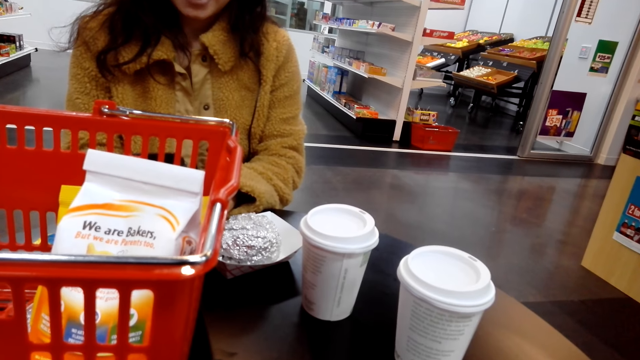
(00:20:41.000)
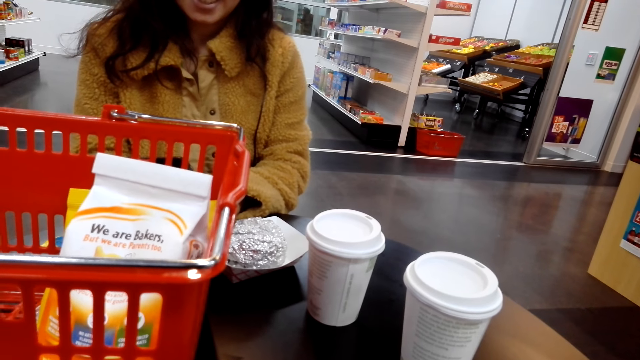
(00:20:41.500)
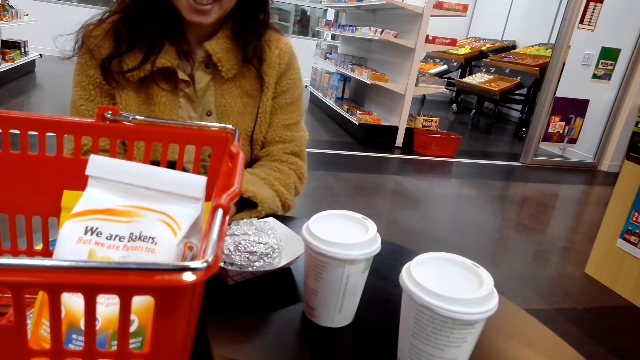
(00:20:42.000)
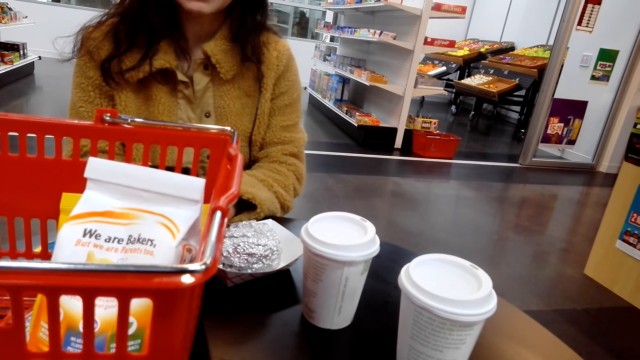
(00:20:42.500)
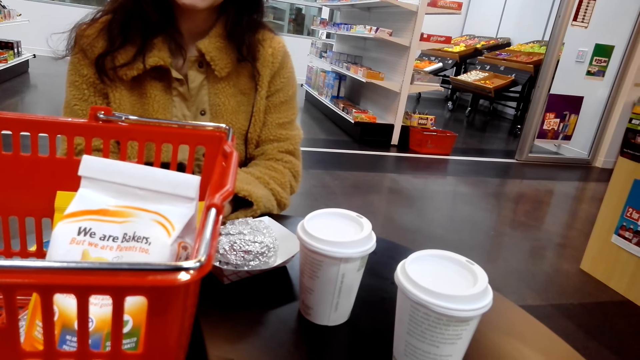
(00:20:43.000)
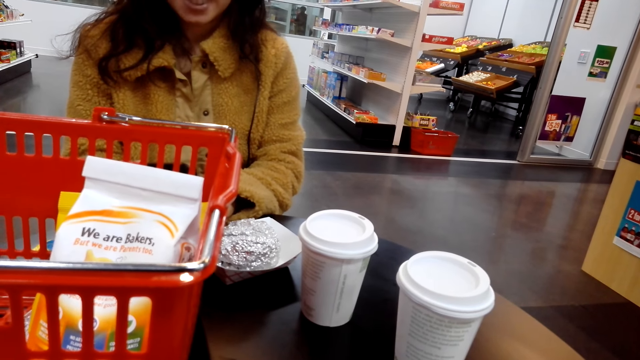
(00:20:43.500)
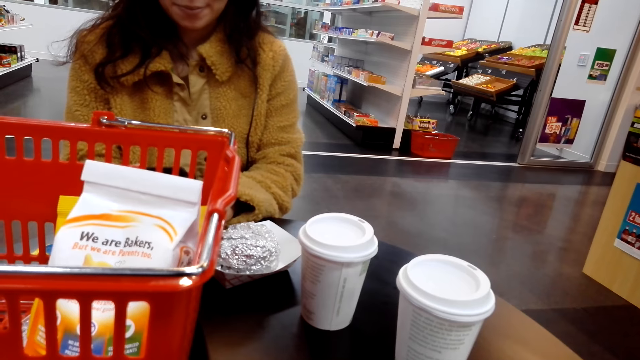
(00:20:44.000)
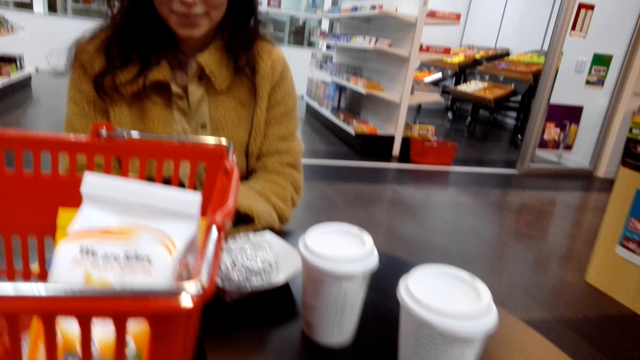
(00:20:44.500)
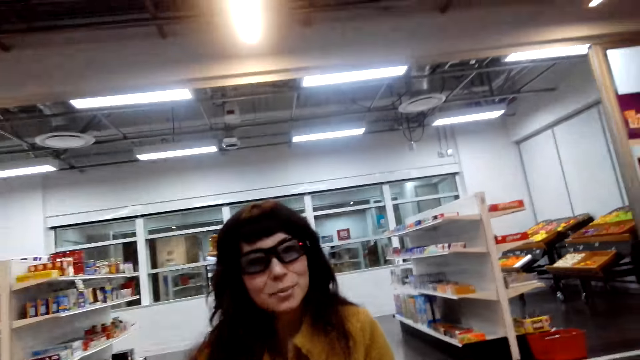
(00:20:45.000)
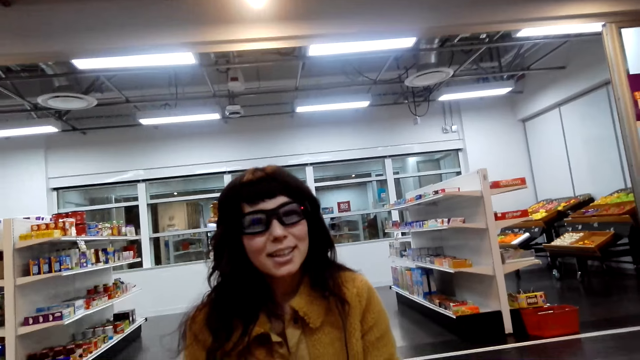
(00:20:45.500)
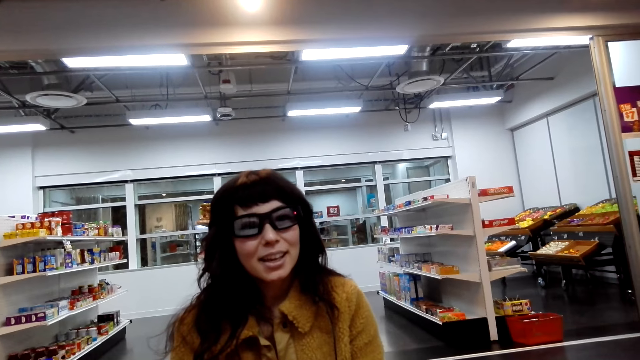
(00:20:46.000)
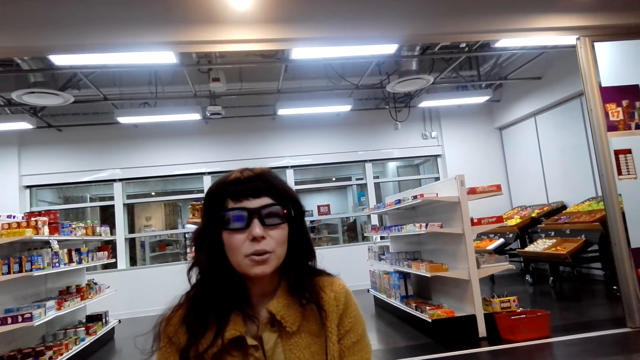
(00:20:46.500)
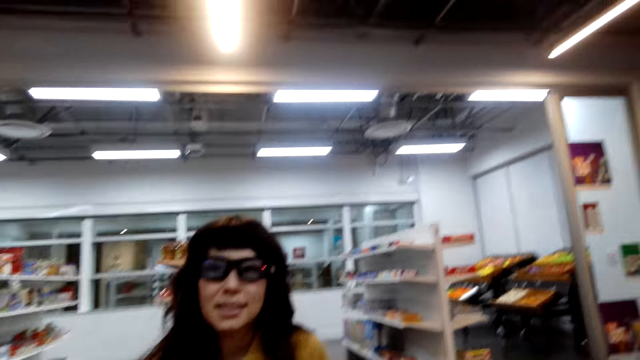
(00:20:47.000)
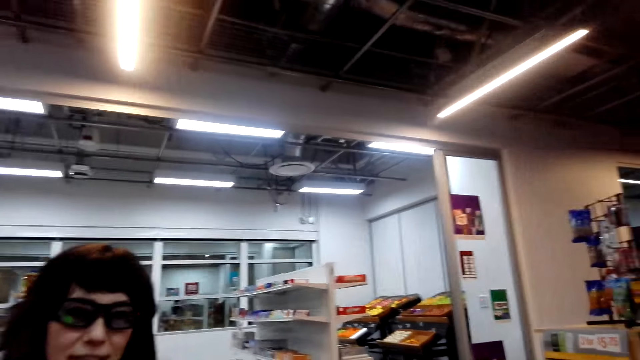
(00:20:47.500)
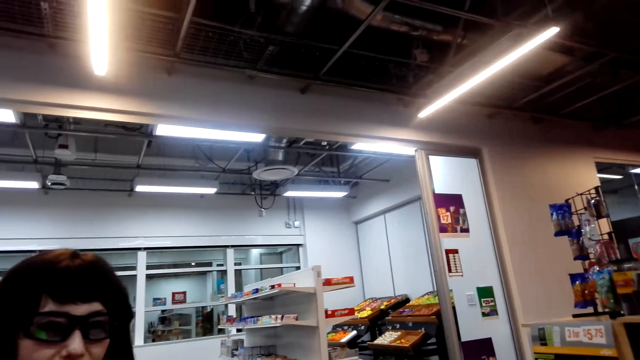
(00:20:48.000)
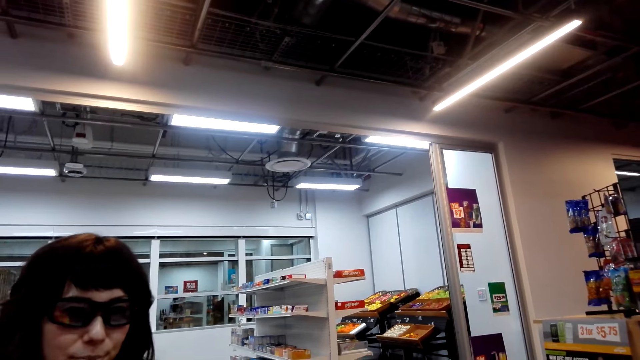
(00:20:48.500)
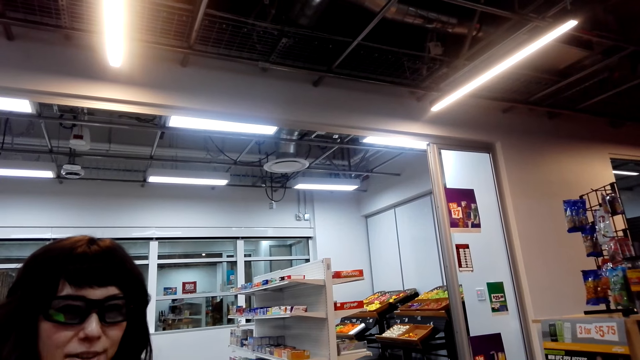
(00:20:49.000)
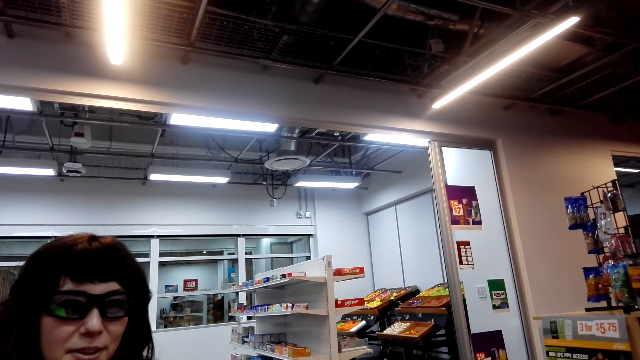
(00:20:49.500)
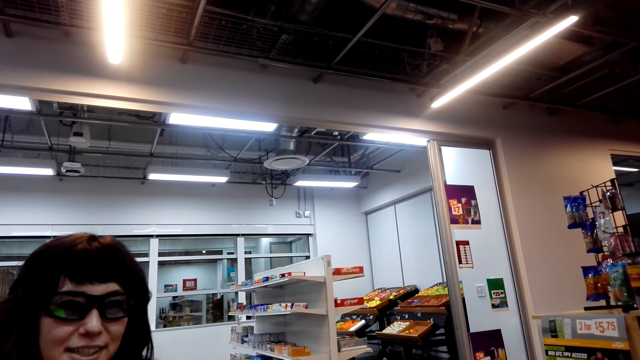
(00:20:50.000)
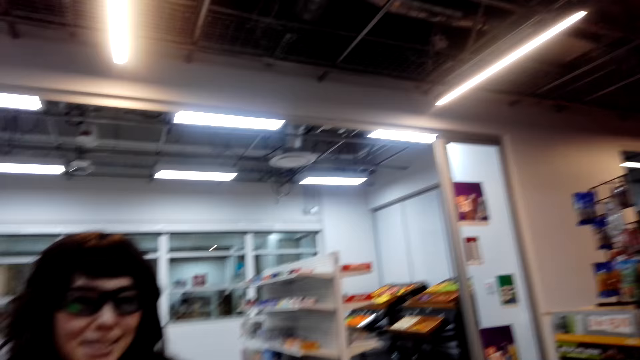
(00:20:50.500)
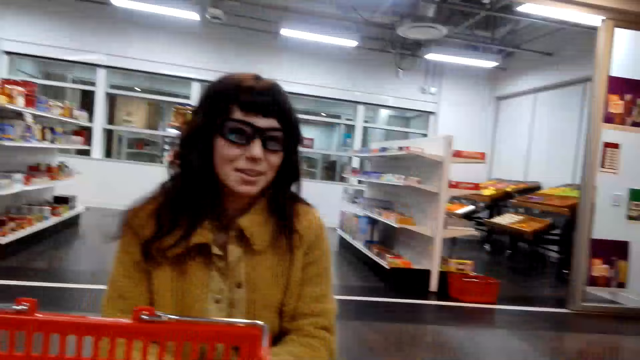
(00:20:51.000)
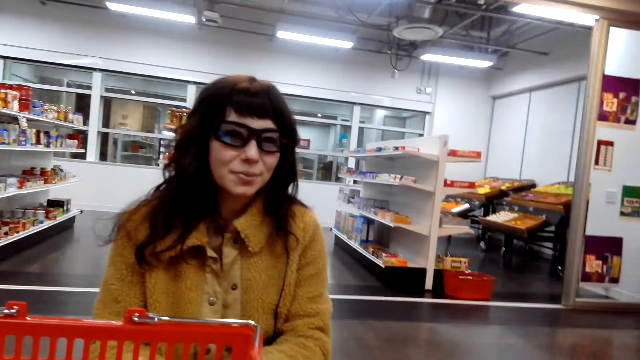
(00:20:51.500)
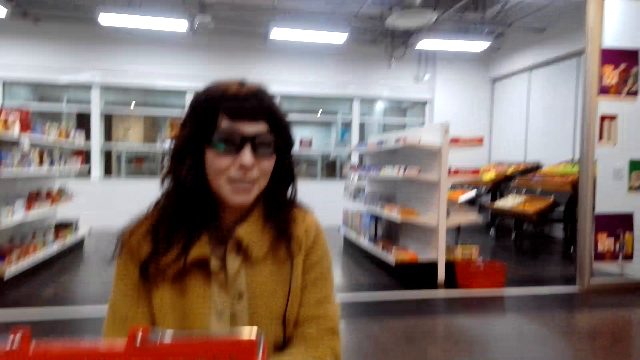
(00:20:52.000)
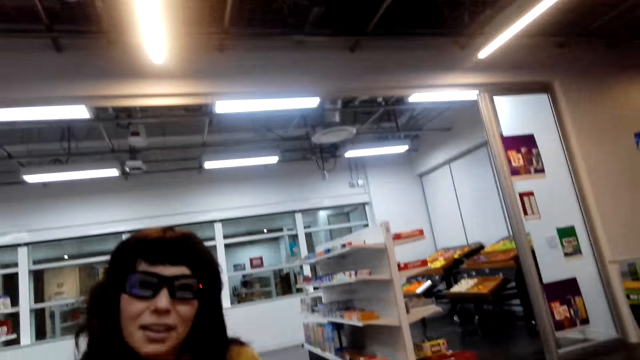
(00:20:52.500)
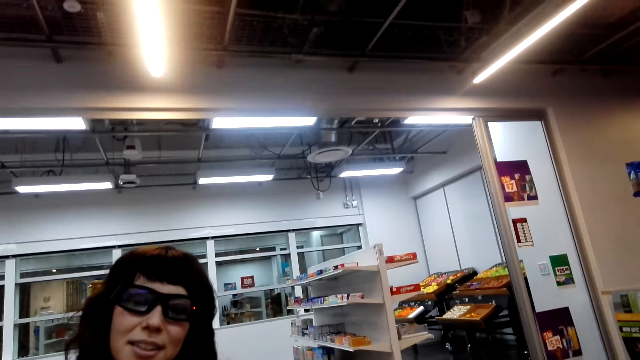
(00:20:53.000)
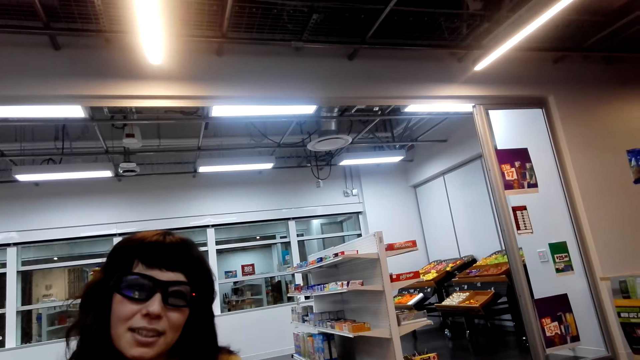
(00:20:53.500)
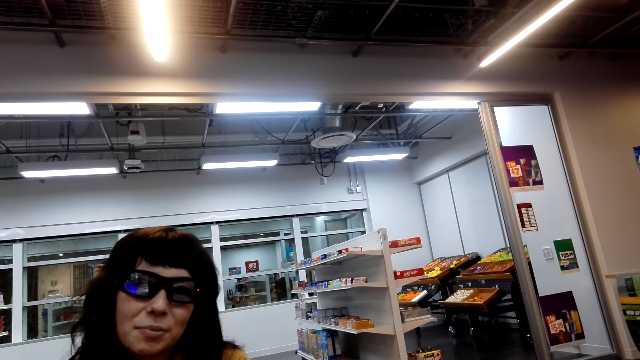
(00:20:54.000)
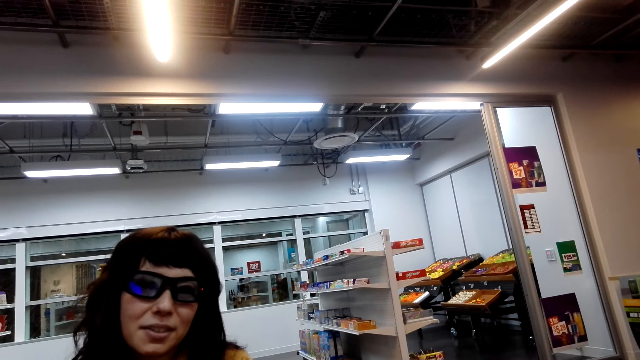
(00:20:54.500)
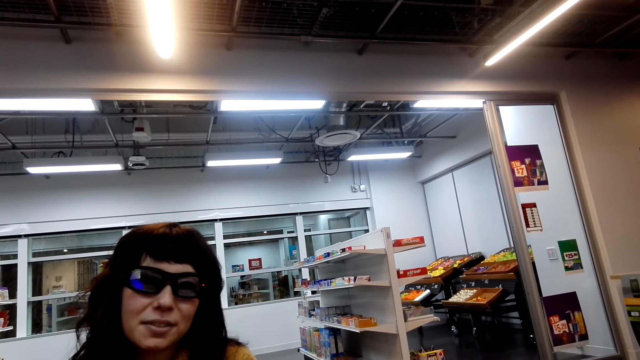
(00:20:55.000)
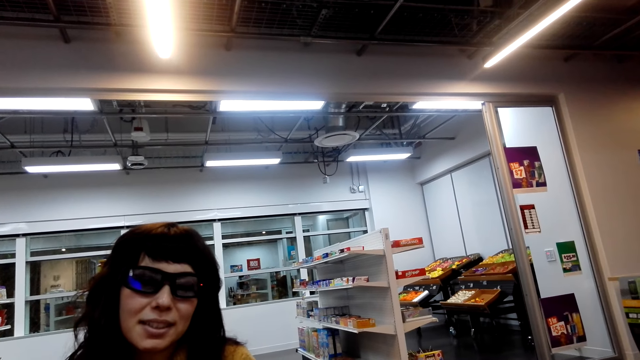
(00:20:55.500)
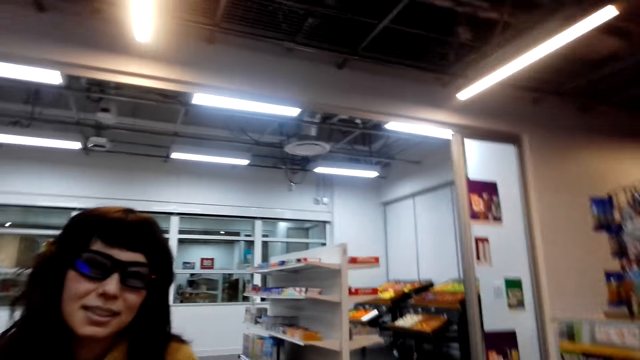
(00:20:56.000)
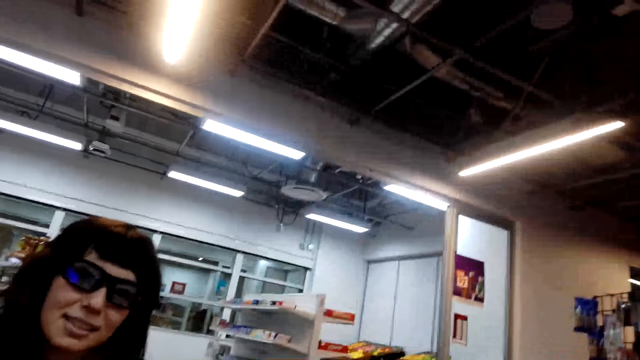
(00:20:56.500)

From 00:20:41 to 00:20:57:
The camera wearer talks to a lady. They look around. The lady talks to the camera wearer. The camera wearer talks to the lady.

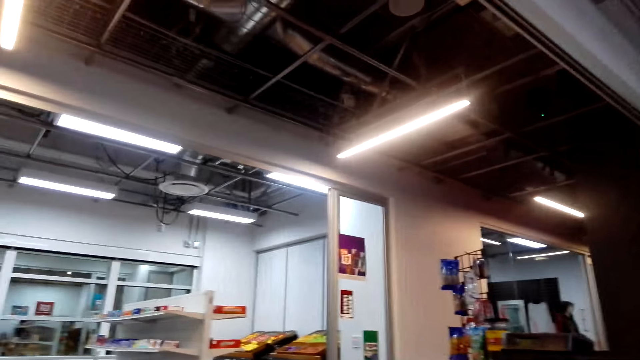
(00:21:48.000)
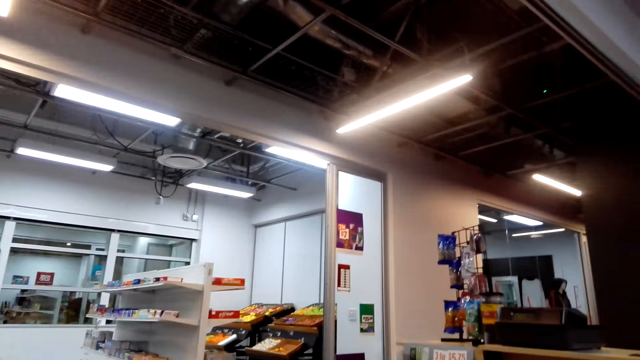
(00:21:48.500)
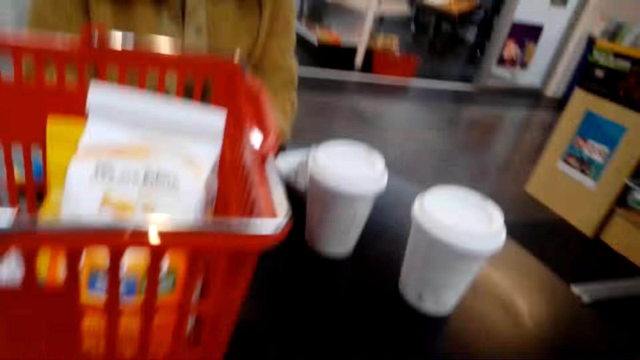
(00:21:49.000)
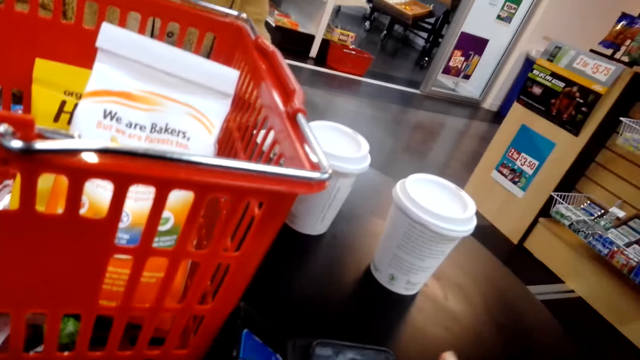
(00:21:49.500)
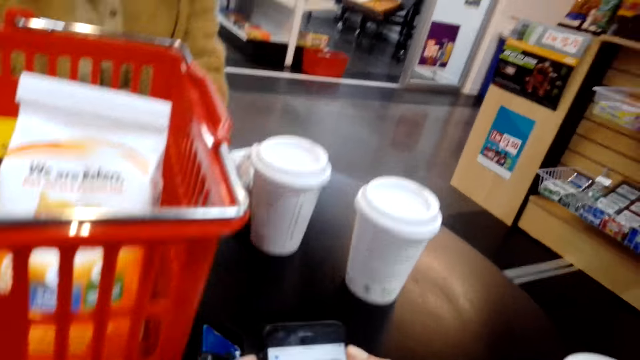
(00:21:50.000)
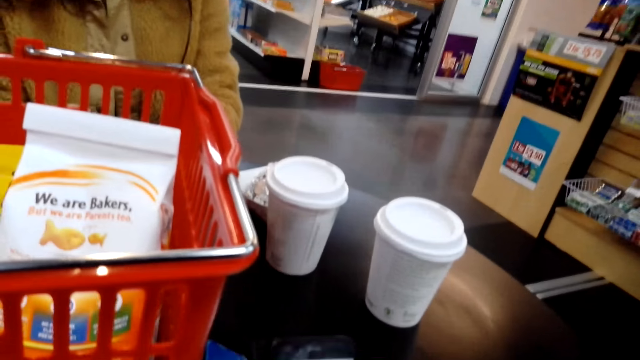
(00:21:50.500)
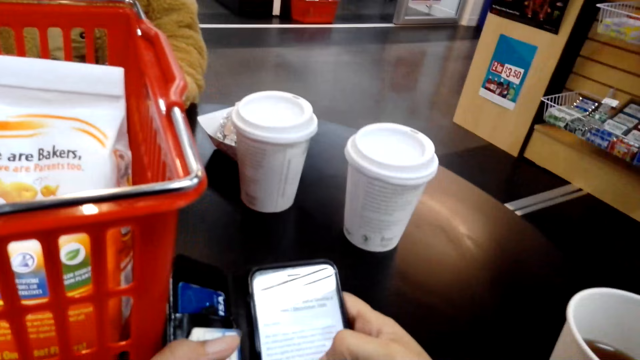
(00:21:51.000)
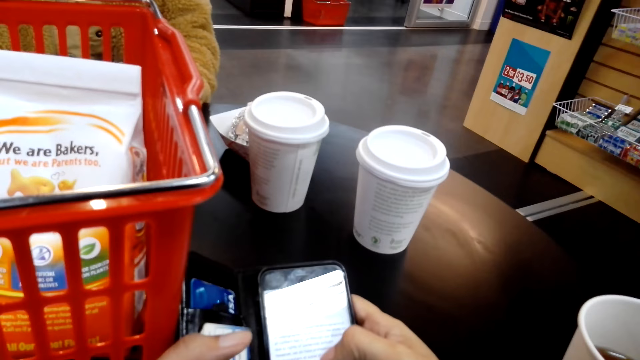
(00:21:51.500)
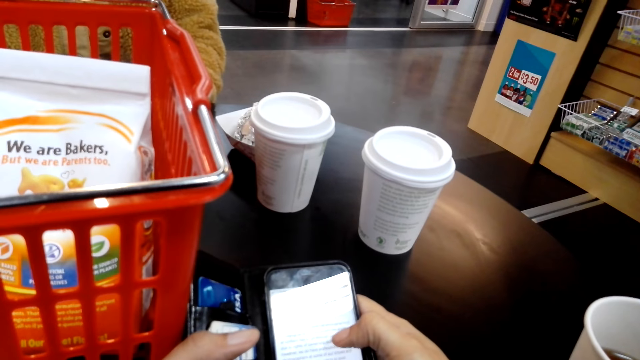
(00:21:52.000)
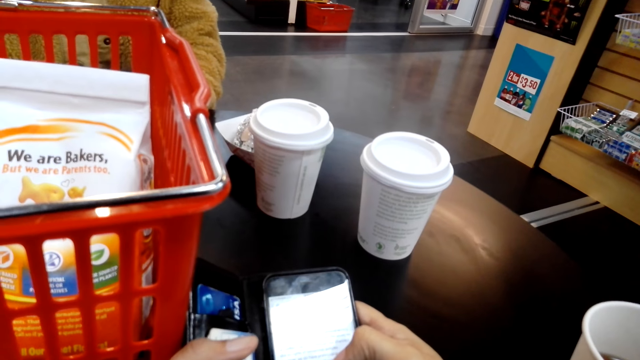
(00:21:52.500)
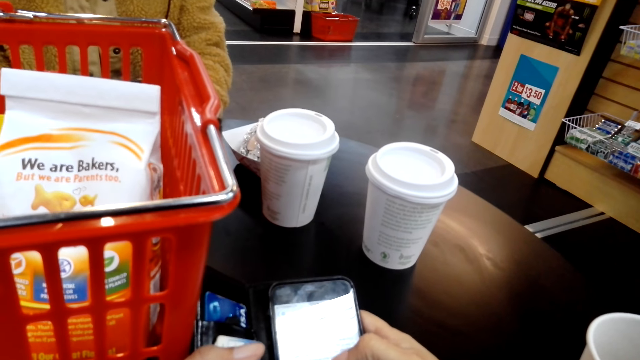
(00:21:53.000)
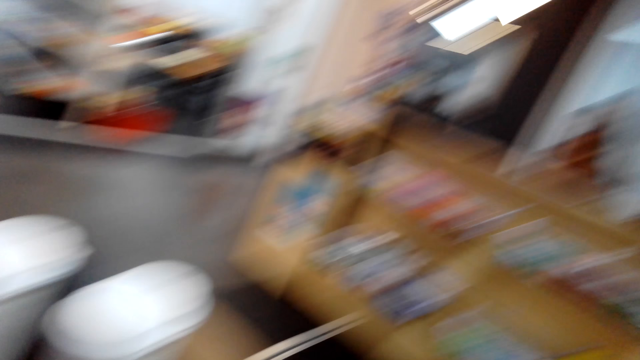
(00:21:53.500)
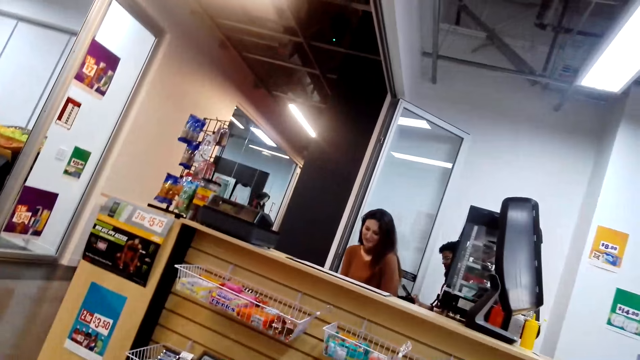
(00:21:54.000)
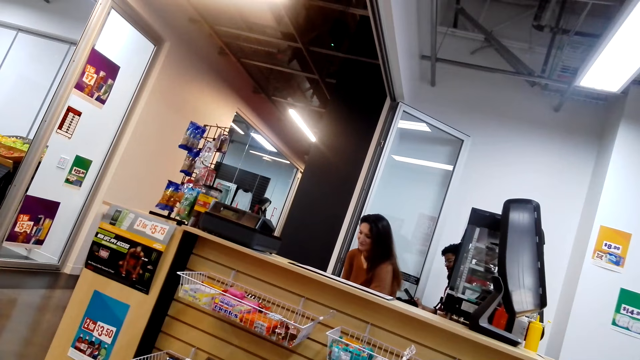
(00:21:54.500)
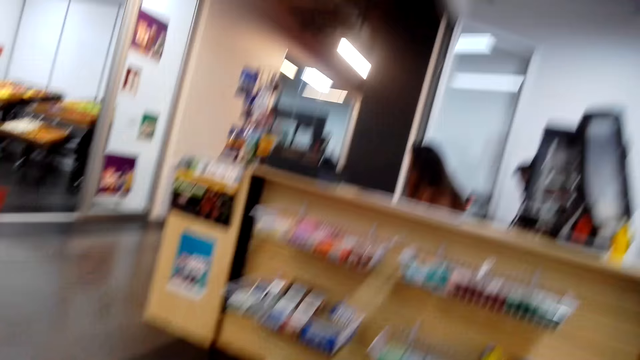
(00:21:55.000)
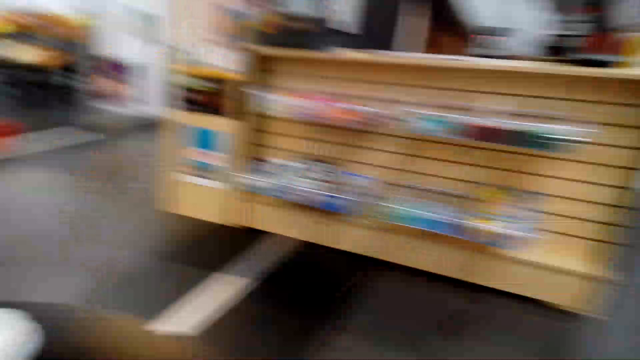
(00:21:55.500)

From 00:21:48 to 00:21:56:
The camera wearer uses the phone. They look around the store.
